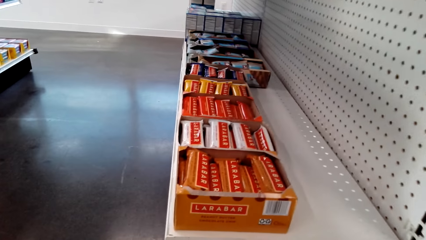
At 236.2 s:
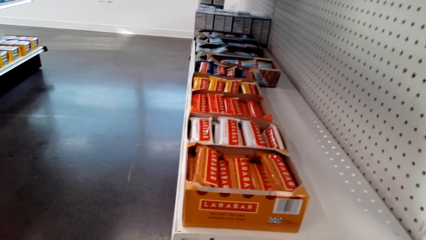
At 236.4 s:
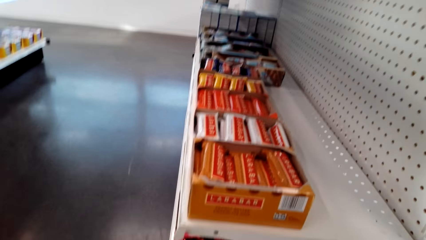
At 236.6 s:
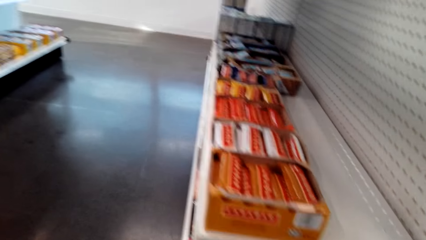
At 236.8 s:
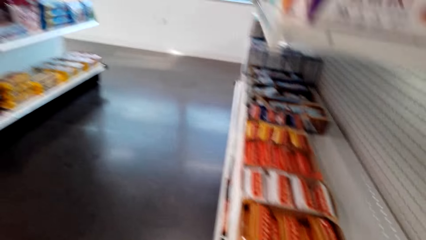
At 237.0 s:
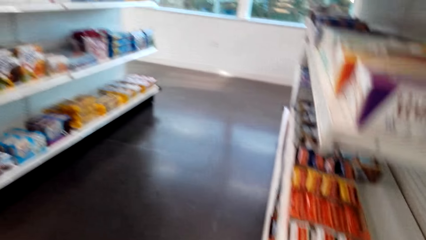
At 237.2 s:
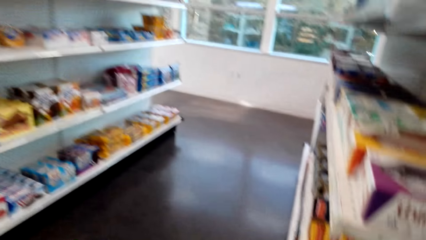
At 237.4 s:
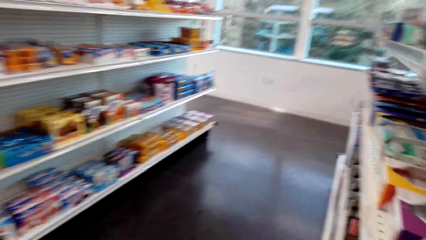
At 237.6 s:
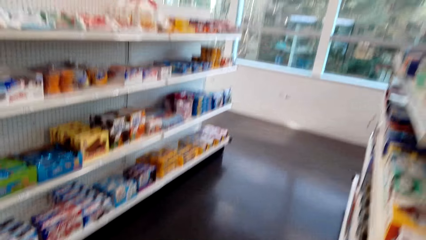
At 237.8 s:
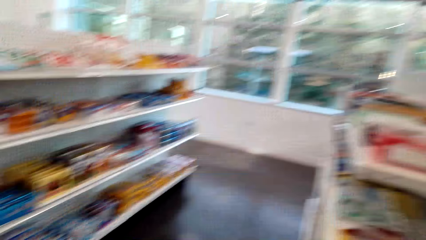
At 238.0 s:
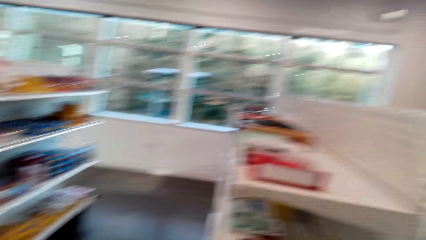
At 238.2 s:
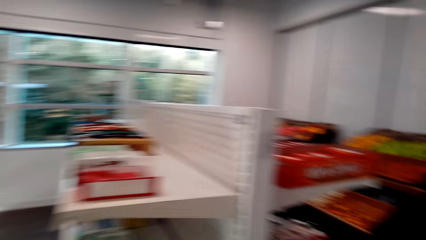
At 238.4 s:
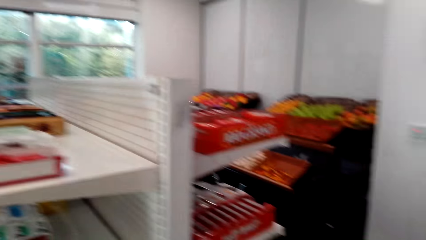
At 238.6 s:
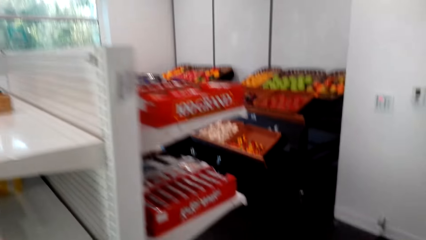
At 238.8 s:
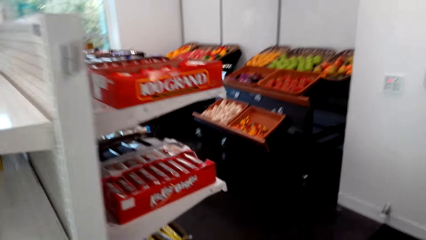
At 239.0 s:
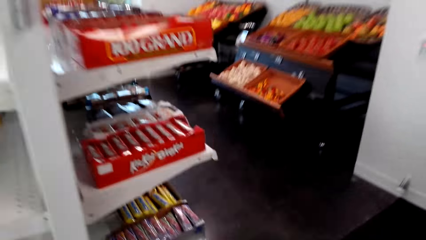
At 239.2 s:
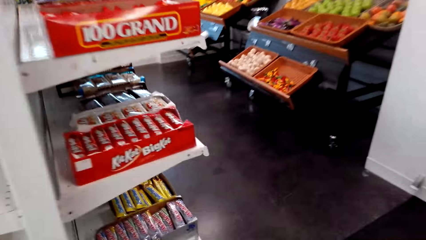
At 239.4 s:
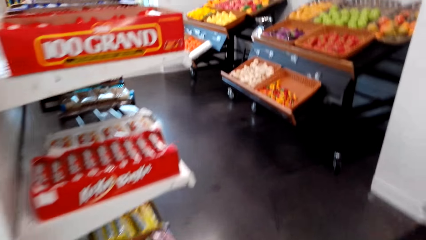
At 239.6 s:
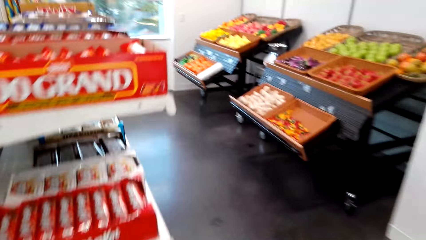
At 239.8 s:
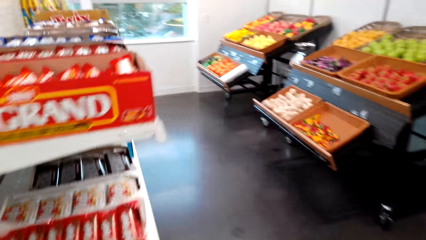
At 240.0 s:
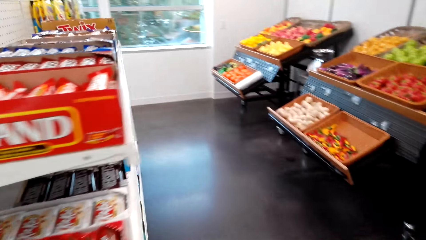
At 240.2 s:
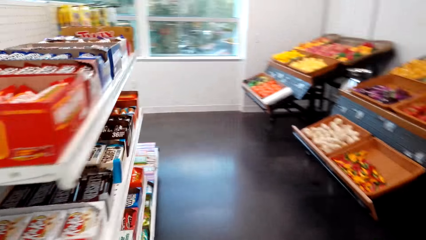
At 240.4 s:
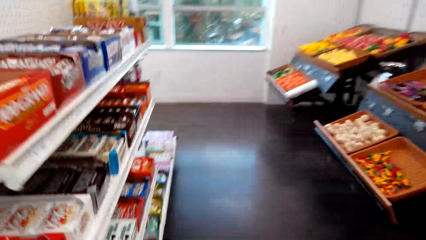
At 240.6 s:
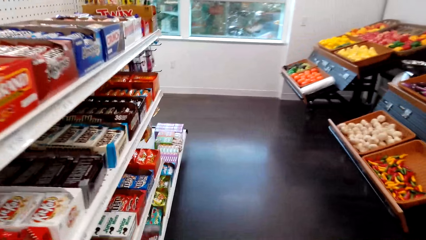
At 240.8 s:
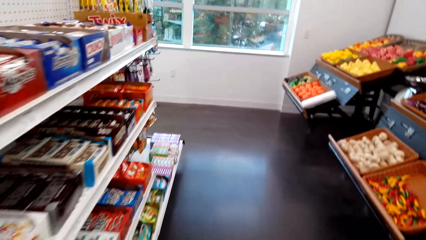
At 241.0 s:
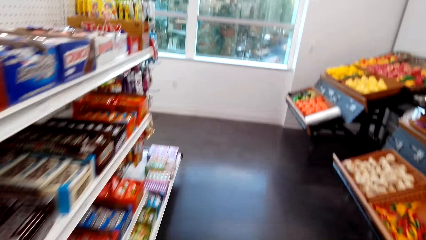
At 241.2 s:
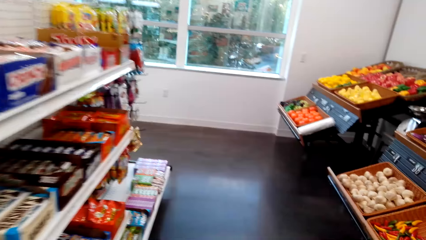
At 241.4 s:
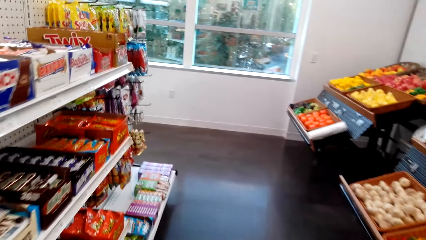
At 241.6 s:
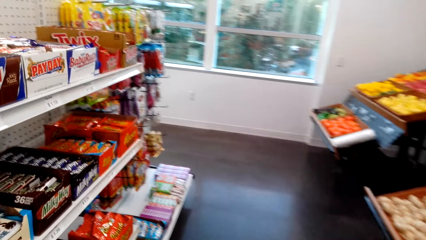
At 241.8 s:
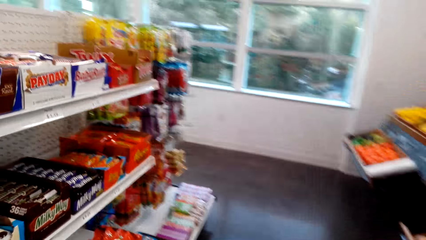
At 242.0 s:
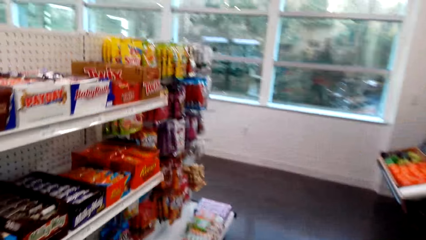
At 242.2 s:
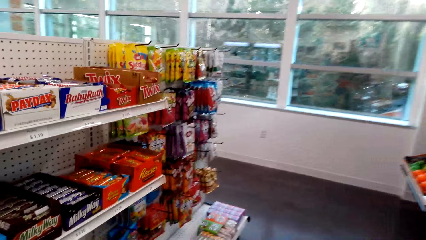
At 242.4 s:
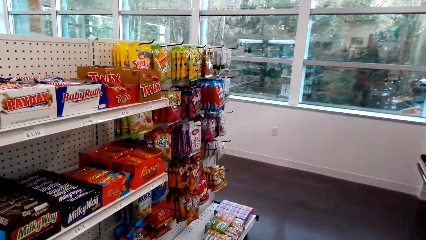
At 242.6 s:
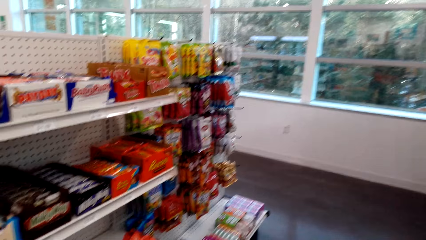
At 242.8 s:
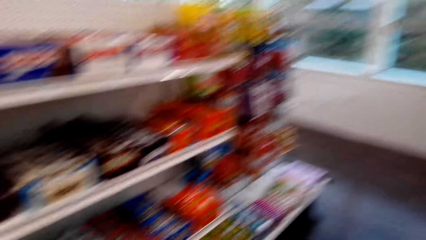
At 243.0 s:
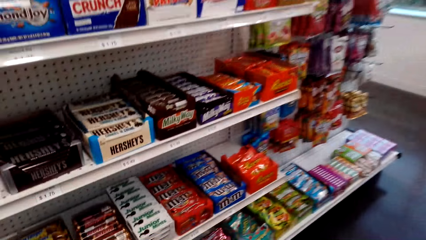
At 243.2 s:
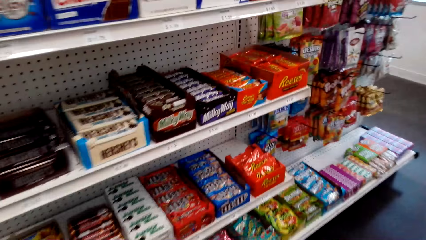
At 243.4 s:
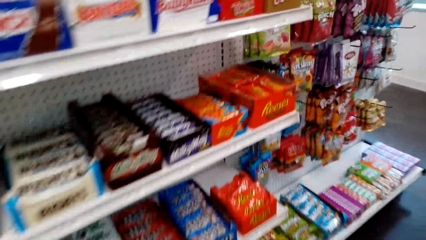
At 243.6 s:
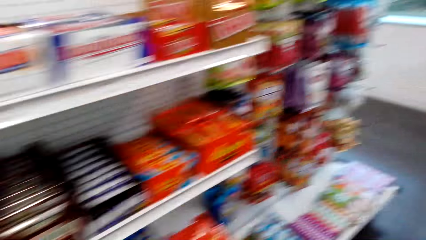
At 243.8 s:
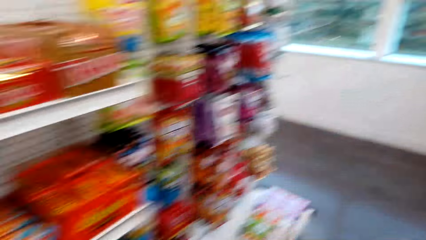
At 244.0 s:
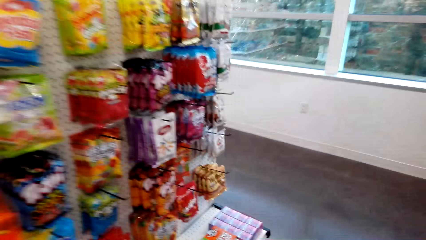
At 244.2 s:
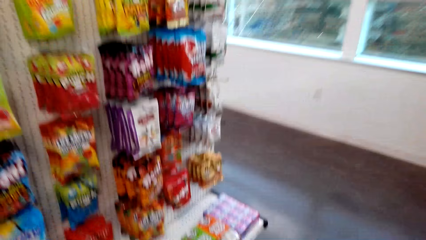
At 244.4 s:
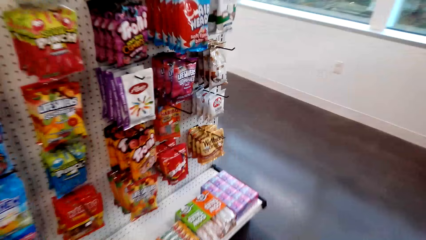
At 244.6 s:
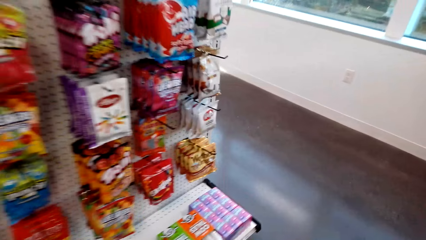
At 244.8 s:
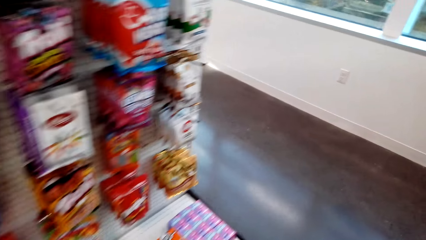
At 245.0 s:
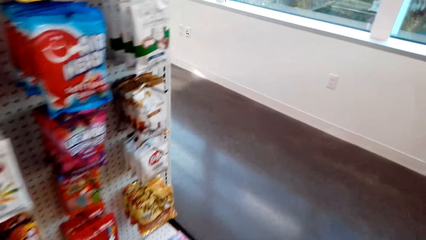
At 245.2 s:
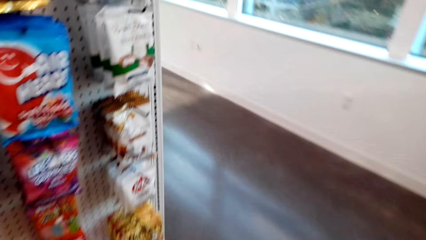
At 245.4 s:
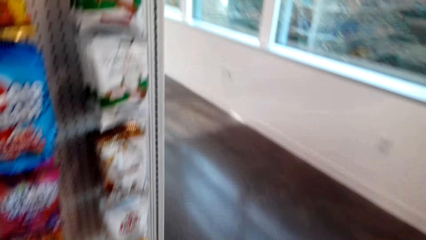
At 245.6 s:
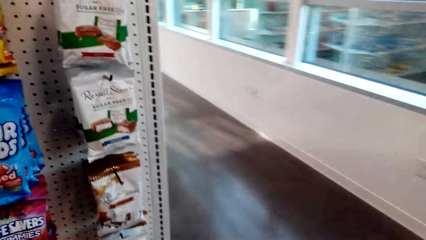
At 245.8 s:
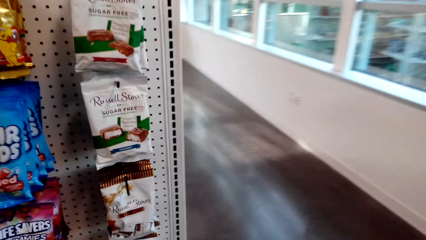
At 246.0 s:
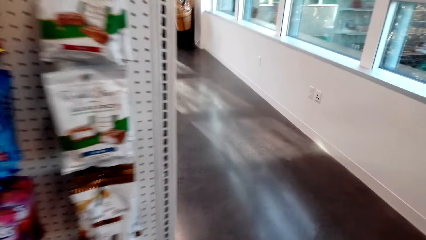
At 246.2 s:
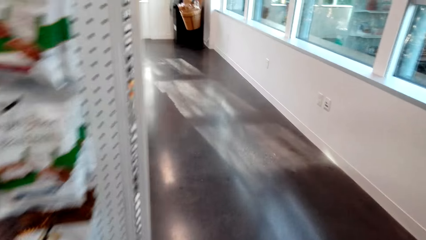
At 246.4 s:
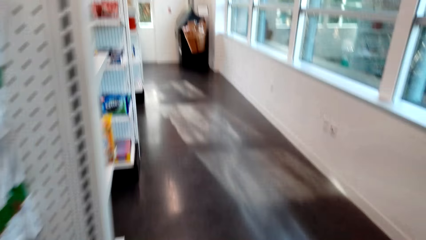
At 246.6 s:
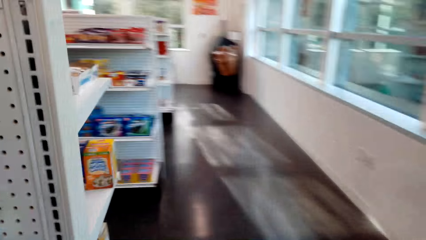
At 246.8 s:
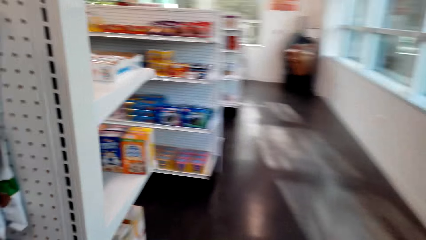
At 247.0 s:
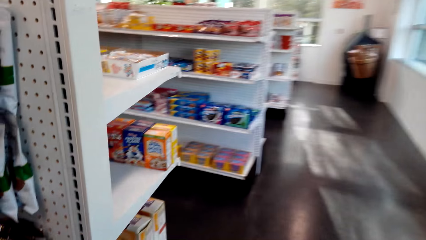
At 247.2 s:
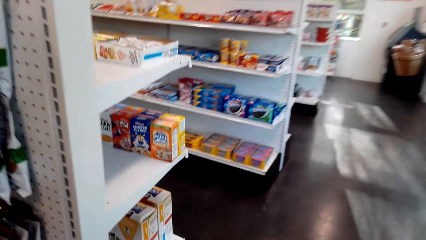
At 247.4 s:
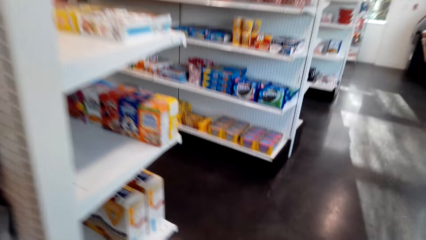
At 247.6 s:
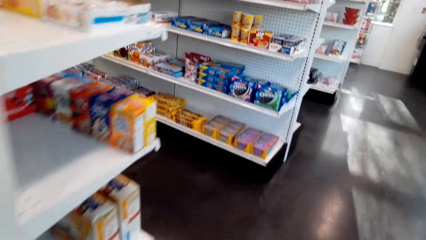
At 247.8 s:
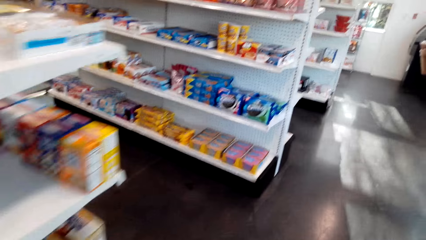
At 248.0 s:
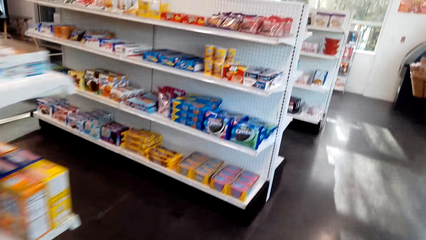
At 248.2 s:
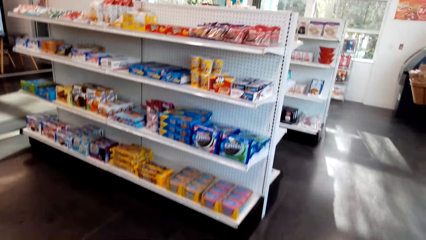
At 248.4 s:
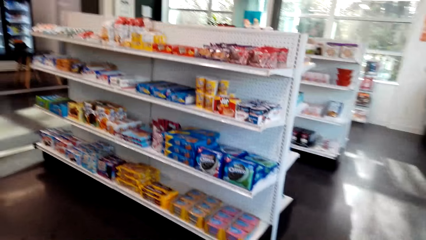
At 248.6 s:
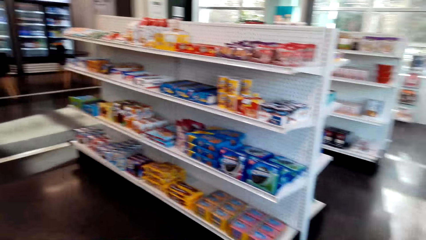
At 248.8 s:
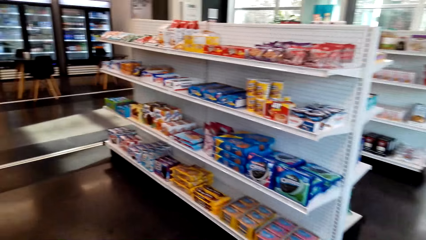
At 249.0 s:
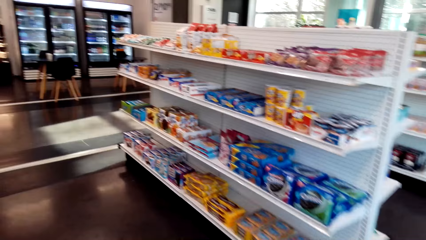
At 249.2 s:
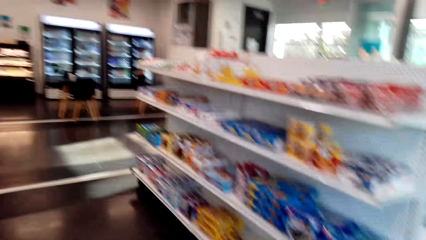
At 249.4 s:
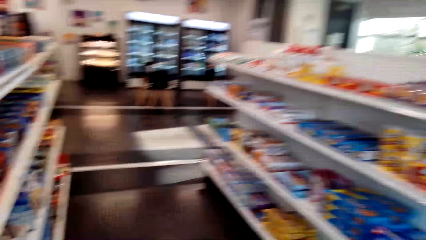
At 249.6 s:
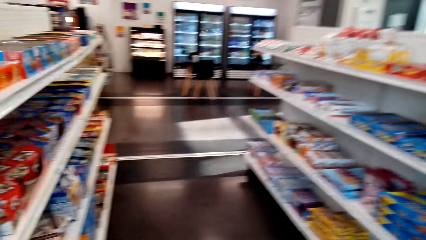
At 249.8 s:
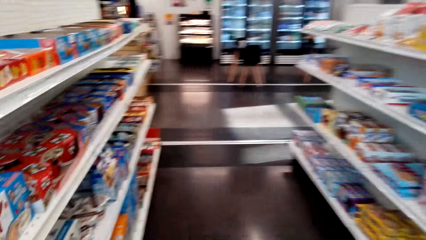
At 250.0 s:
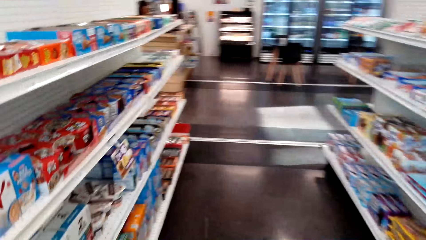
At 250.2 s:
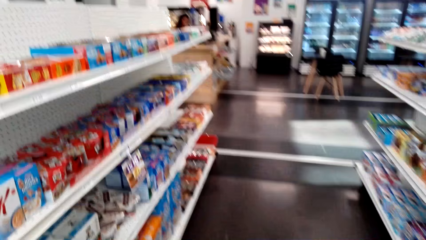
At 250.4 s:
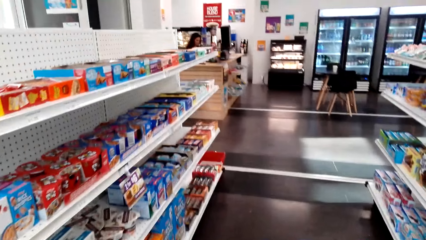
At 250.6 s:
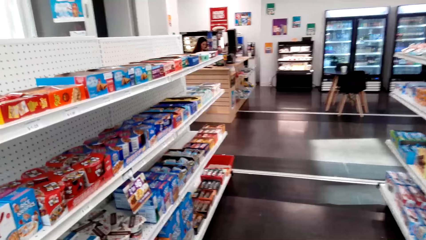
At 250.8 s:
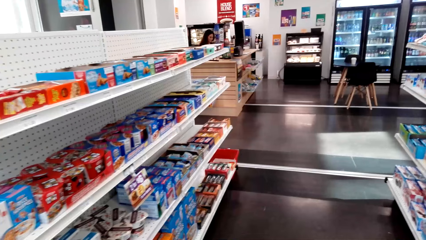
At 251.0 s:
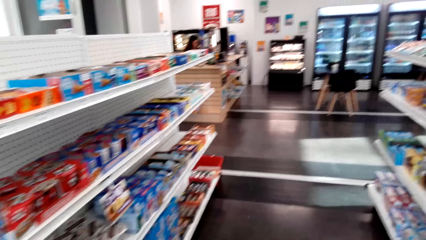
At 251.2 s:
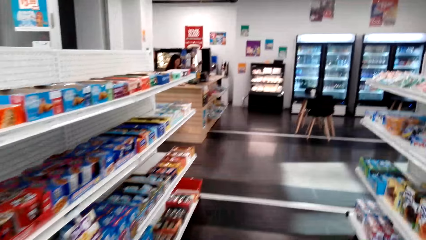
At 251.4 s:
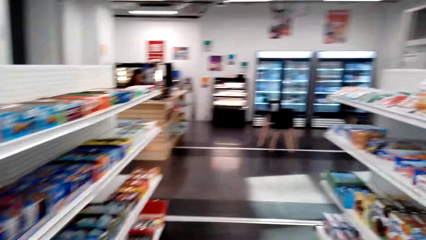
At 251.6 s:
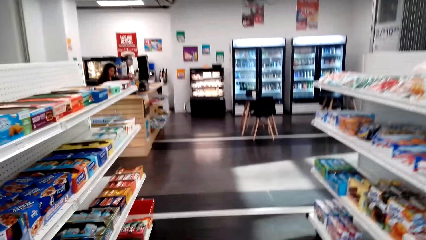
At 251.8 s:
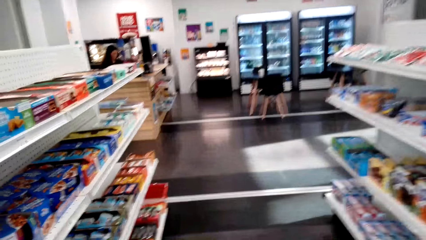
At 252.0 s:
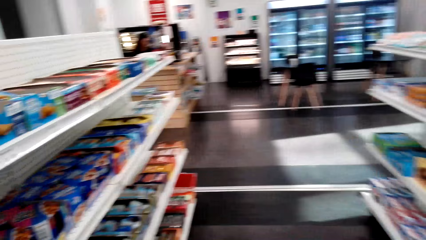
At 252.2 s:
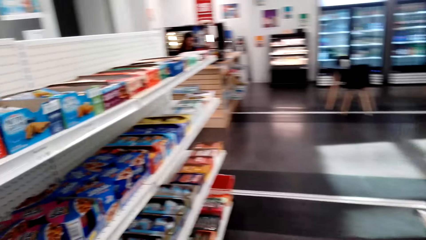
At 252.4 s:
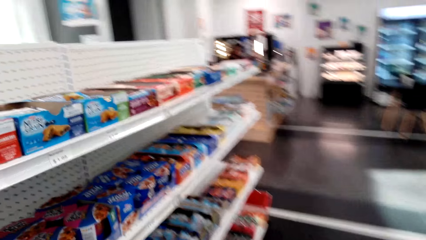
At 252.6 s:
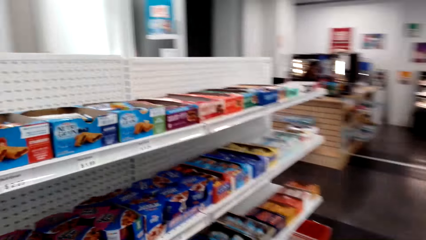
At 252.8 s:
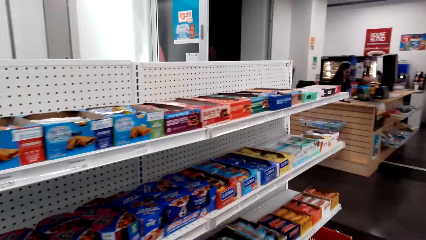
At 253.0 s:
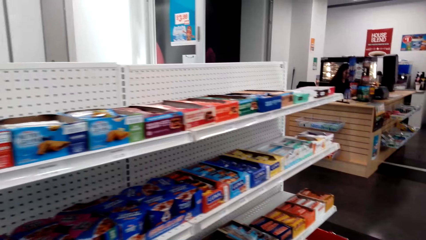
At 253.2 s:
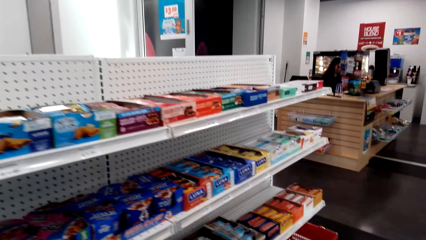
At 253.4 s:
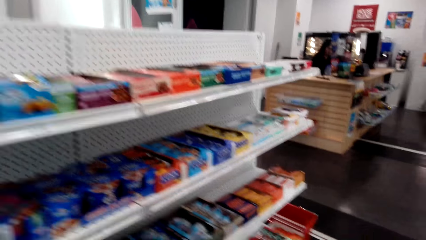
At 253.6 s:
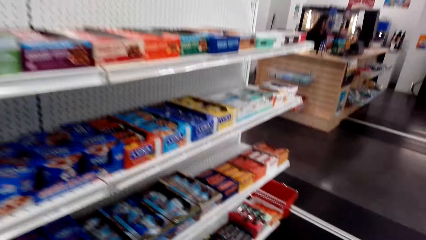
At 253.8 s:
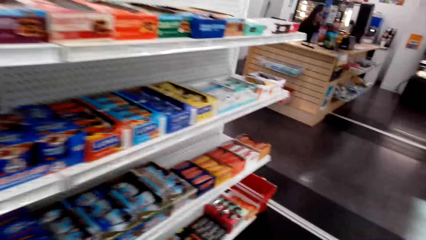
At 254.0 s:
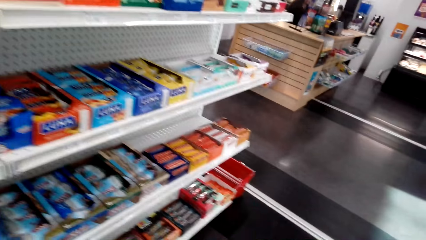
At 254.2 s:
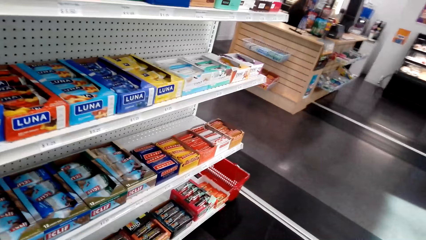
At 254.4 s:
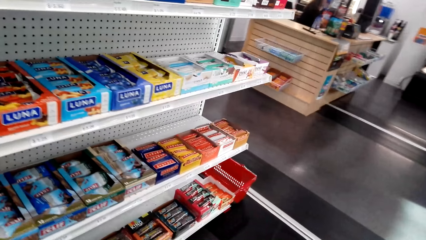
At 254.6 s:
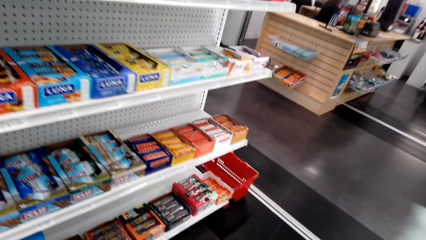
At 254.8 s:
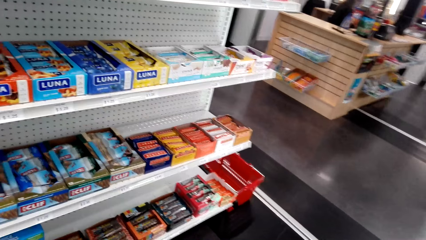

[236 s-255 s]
The camera wearer walks around the supermarket.
